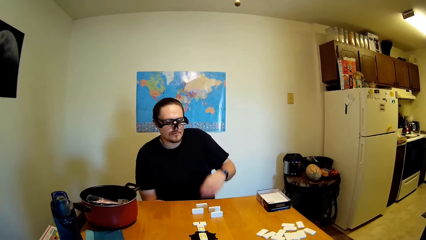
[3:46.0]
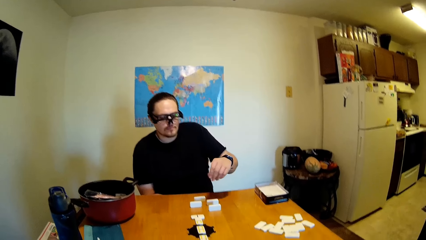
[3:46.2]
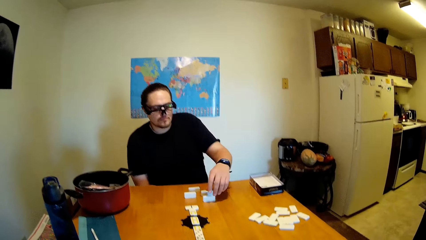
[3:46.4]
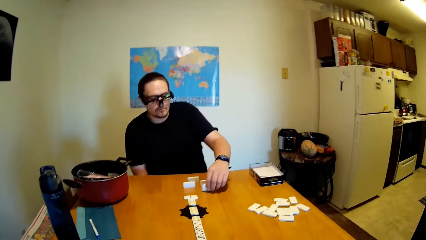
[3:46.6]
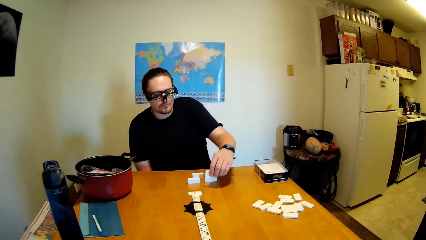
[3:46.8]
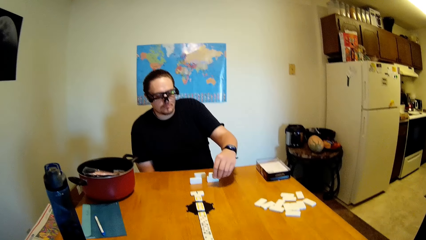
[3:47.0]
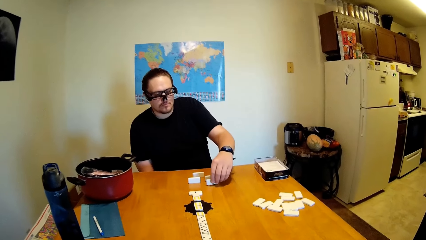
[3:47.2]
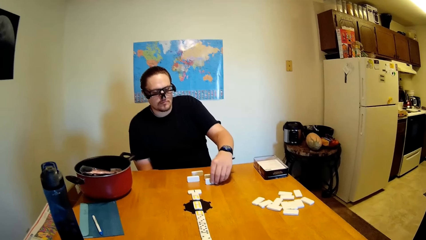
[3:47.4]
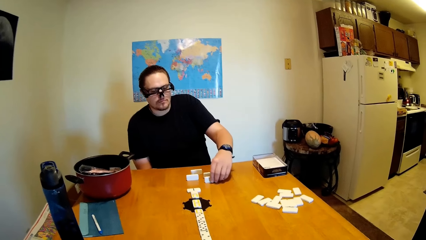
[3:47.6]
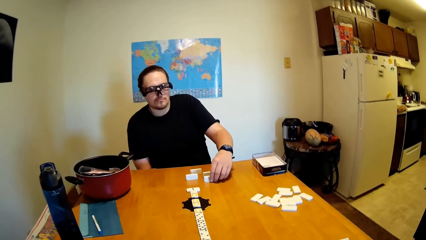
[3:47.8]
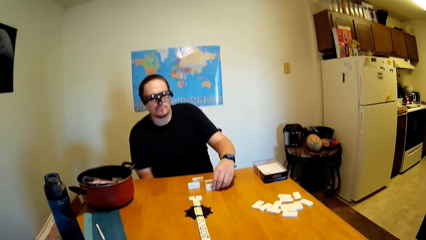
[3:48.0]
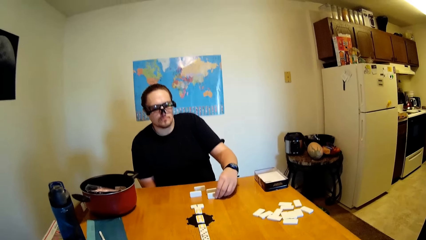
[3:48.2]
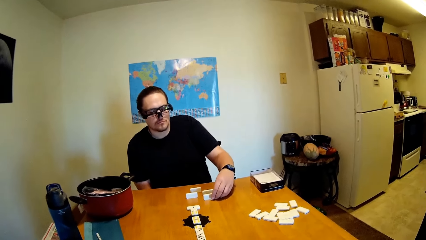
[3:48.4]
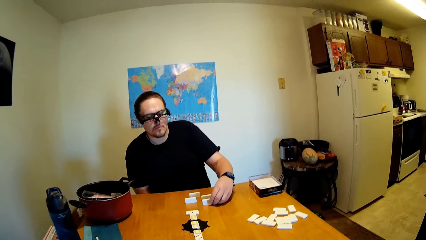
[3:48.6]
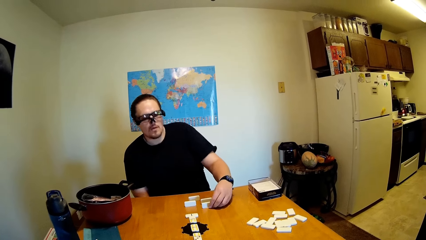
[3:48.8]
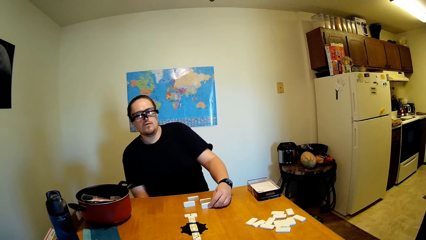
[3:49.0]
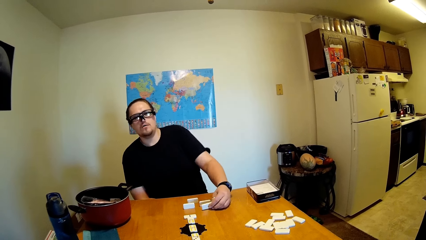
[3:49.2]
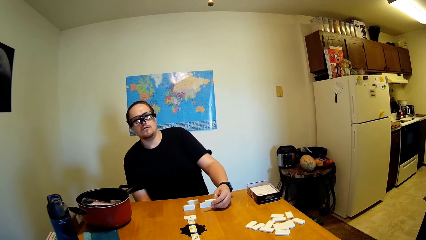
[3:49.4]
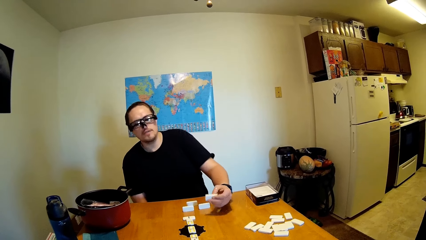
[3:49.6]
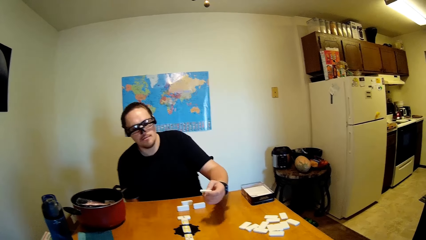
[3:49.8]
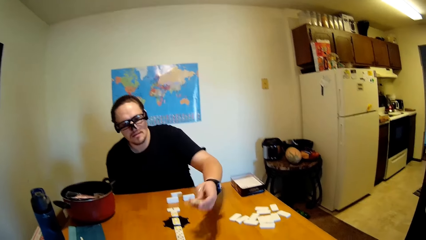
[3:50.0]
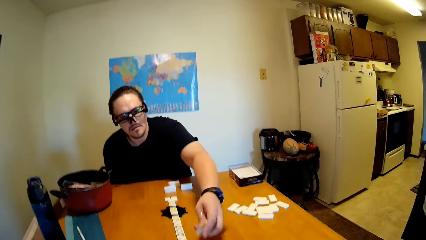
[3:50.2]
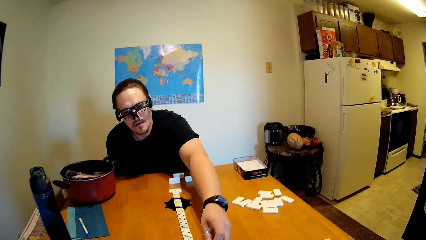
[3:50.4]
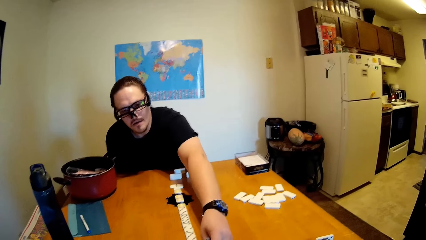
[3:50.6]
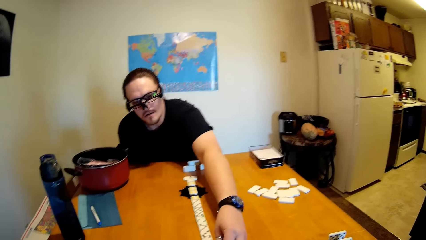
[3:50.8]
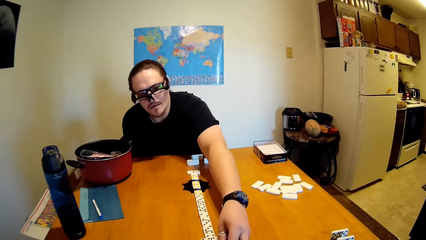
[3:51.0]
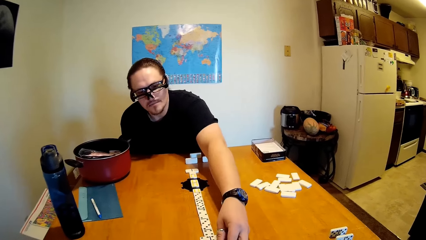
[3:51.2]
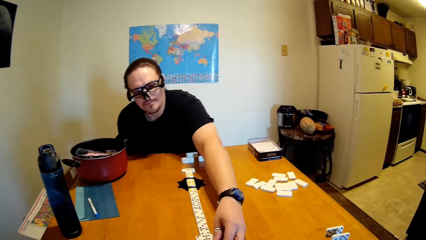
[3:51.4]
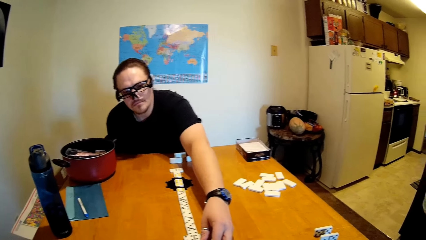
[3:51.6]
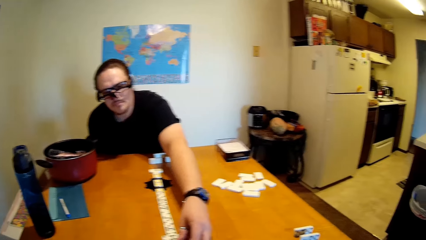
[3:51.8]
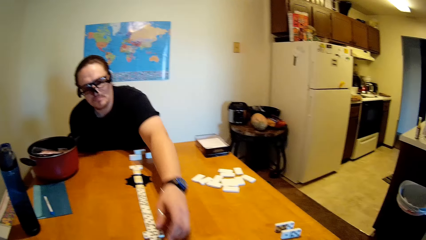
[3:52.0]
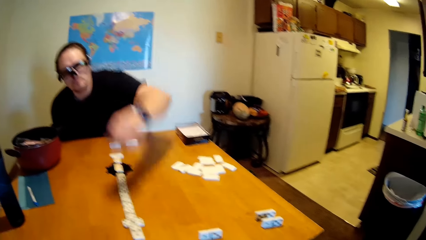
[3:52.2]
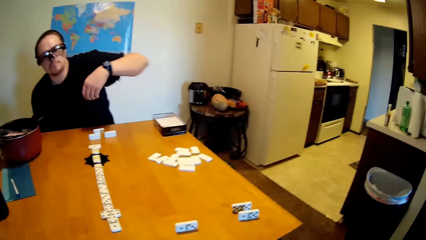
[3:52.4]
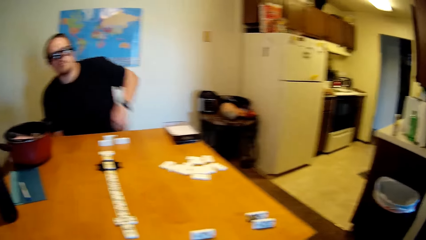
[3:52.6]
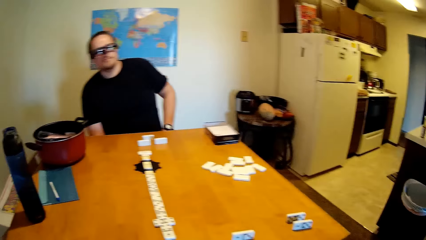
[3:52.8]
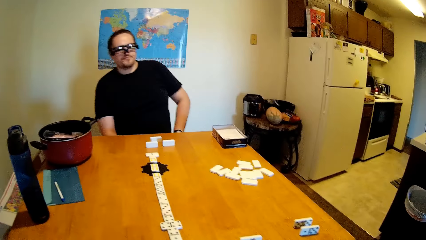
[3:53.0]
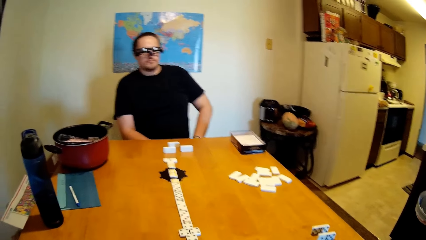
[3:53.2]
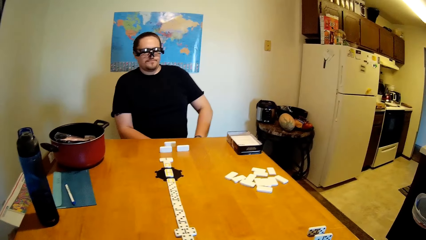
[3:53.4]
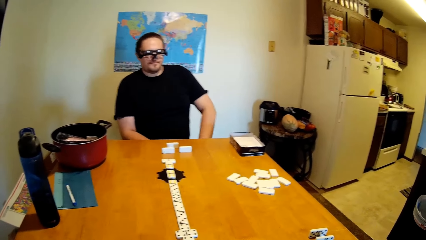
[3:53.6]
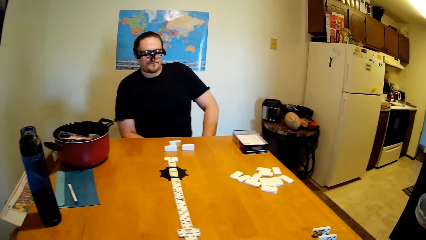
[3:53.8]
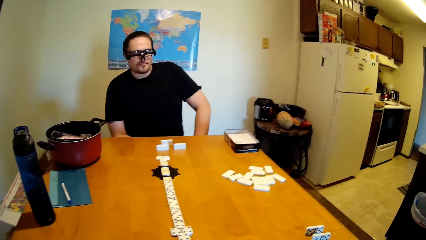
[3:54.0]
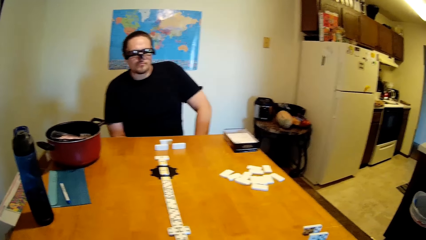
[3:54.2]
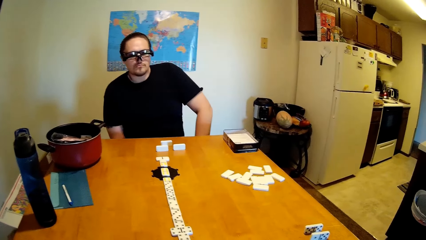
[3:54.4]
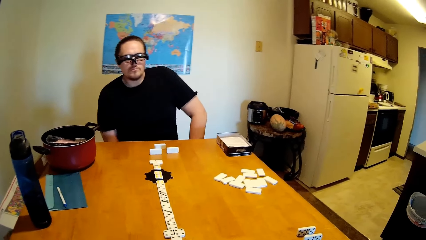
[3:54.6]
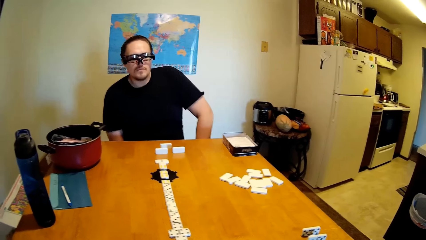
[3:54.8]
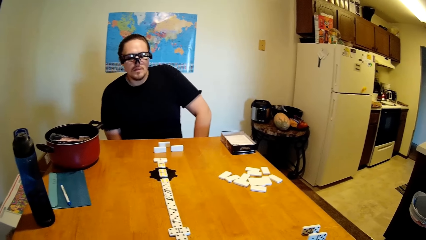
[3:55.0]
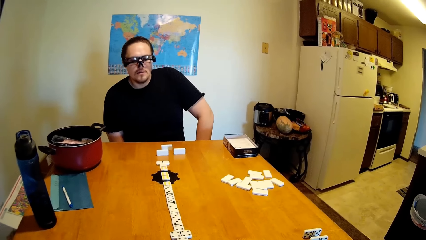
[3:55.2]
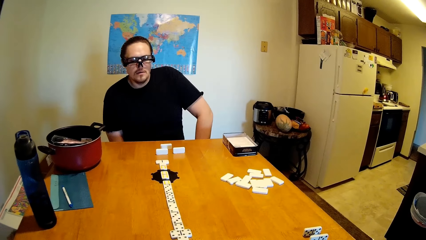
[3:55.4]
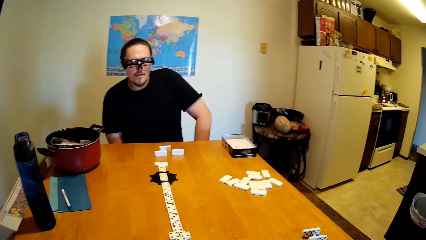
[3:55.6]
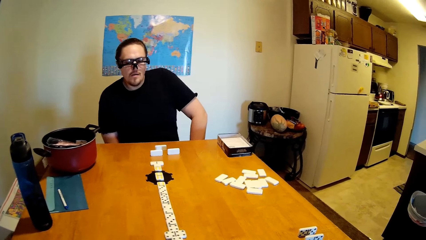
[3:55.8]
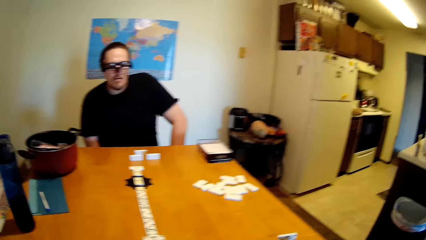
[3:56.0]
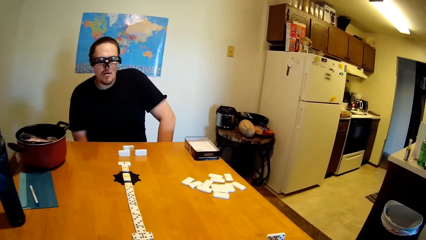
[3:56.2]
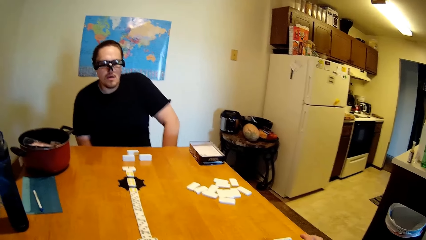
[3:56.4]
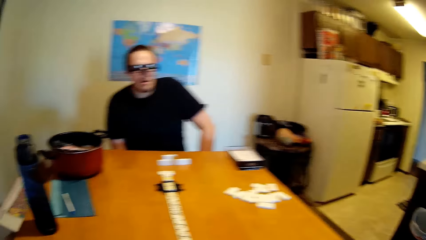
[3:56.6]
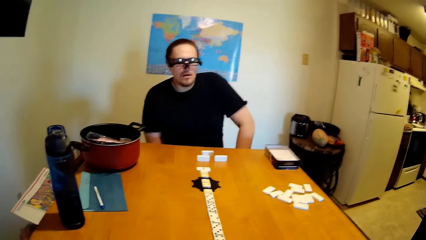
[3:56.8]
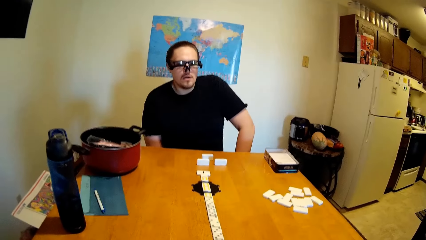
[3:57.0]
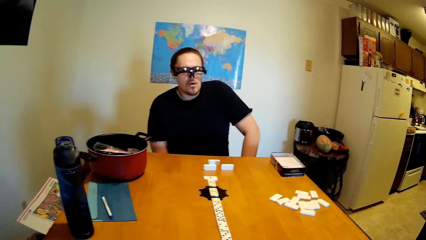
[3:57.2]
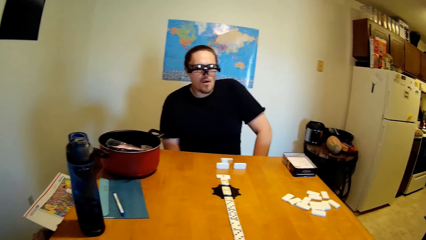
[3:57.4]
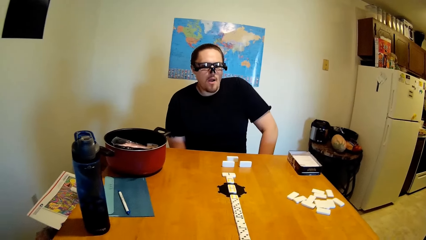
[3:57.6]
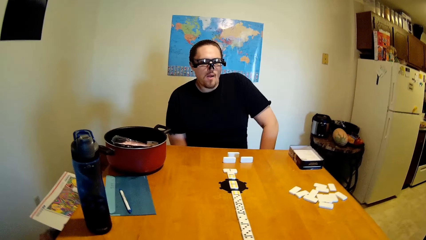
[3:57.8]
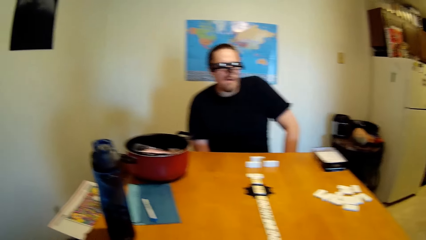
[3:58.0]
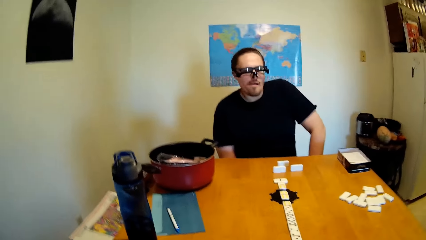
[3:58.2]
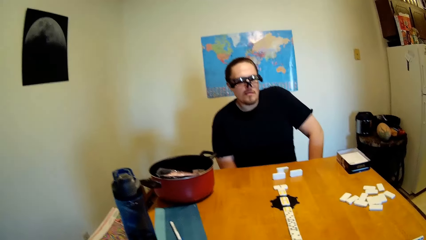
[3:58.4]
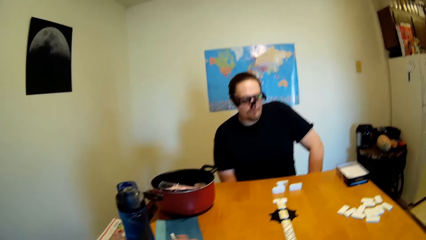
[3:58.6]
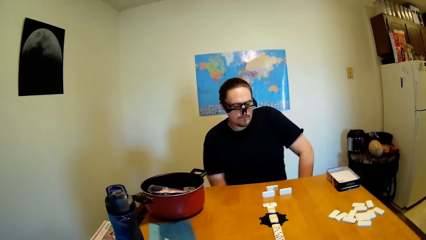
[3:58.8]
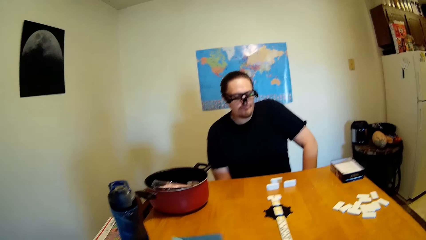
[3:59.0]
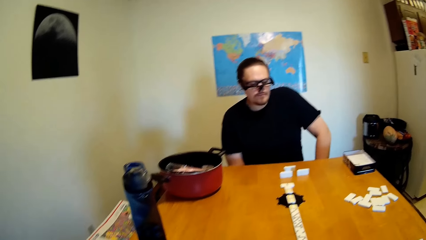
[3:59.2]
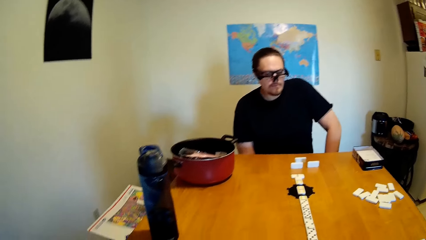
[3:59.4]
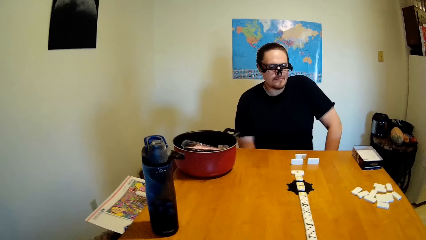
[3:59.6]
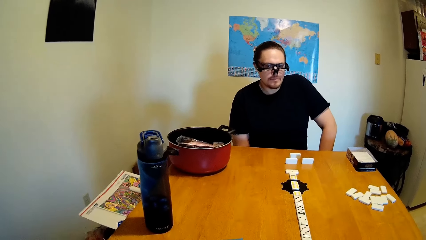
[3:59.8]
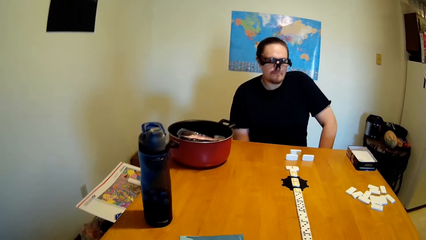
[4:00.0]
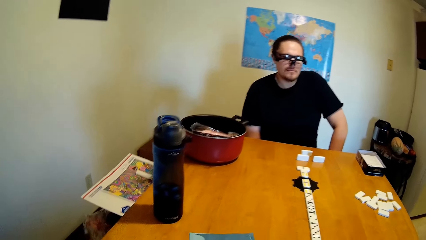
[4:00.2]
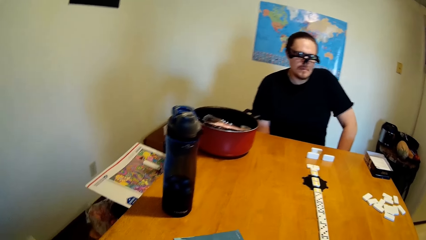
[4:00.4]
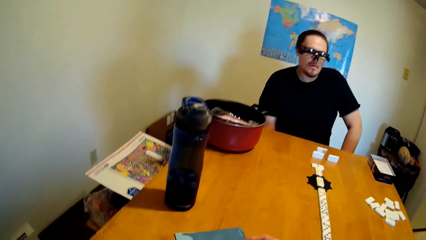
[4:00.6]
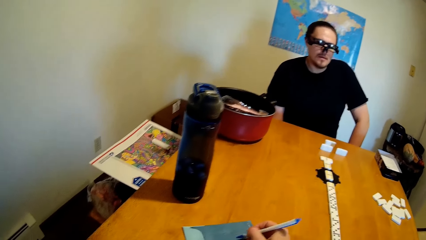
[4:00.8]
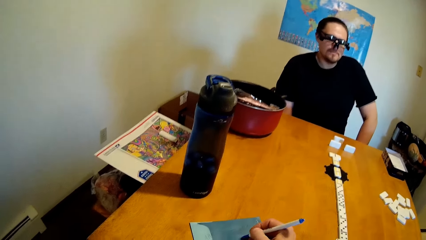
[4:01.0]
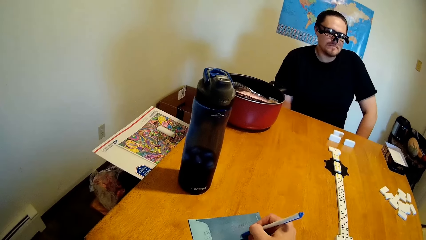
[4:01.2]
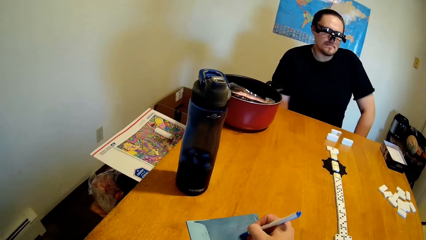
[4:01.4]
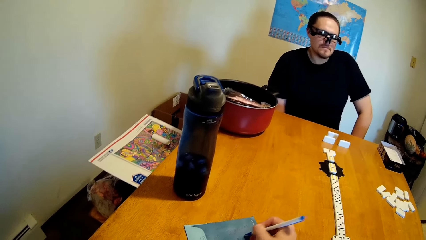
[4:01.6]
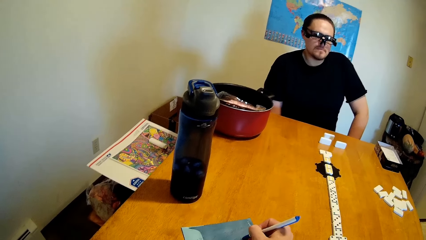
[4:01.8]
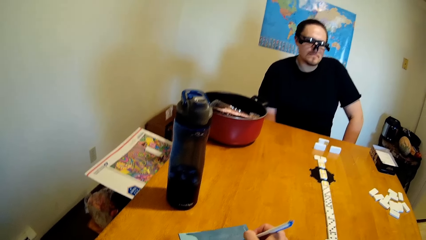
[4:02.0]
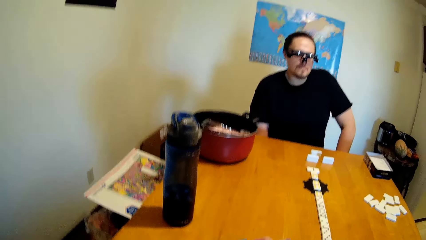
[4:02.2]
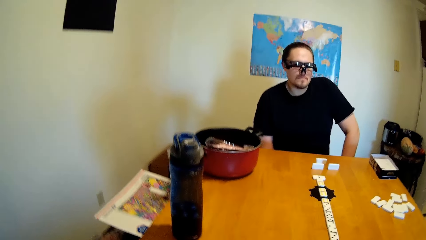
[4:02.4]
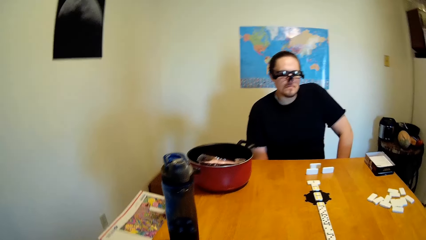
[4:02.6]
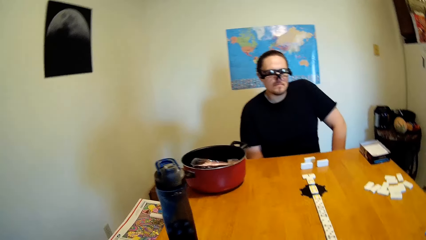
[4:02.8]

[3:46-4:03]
The camera wearer and a person stare at the dominoes on the table. The person moves the dominoes on the table. The camera wearer and the person stare at the dominoes on the table. The camera wearer pulls paper on the table. They write on the paper with a pen.
